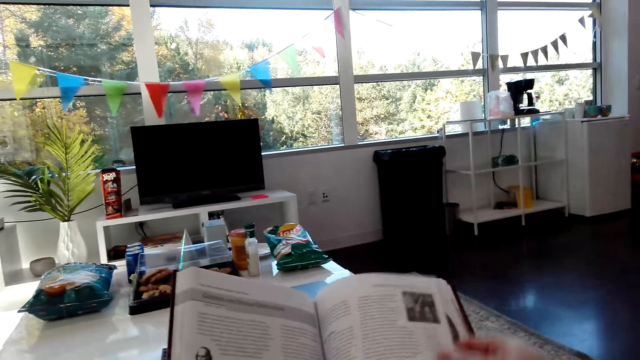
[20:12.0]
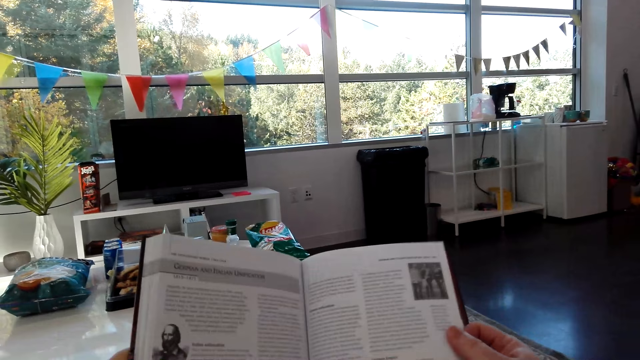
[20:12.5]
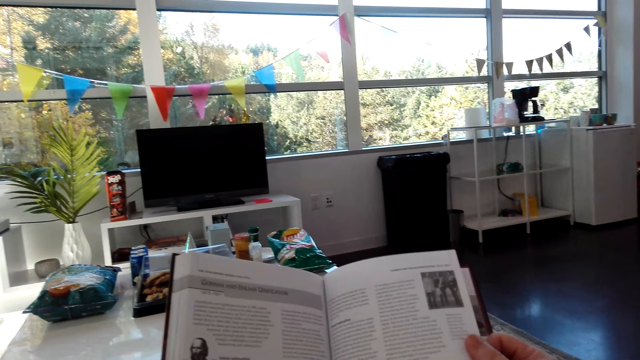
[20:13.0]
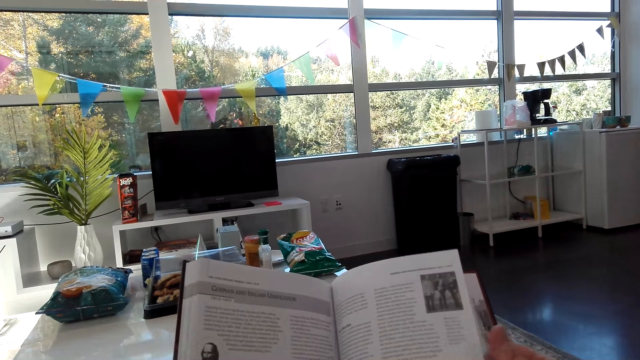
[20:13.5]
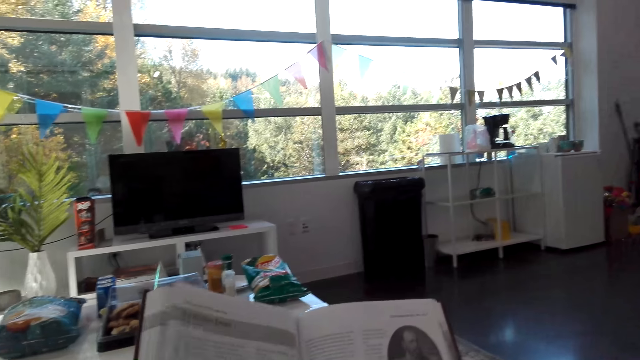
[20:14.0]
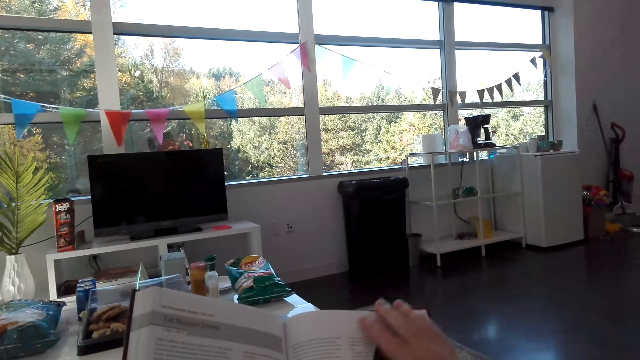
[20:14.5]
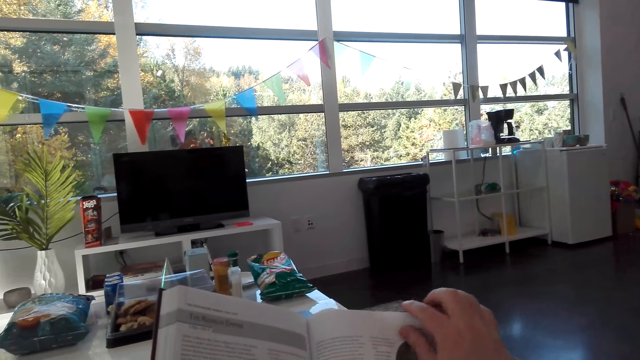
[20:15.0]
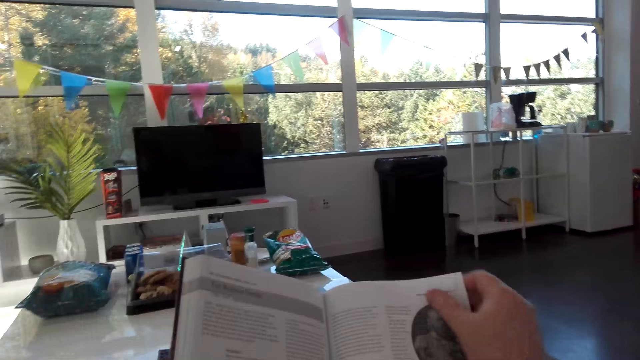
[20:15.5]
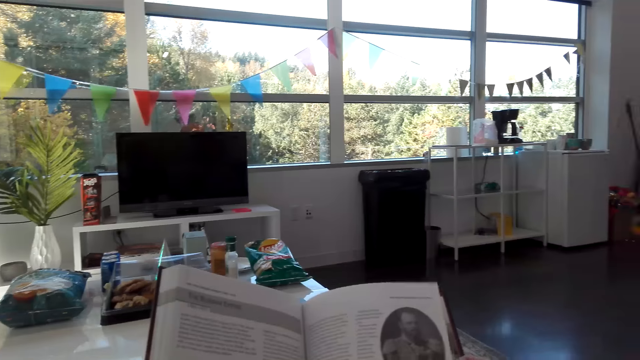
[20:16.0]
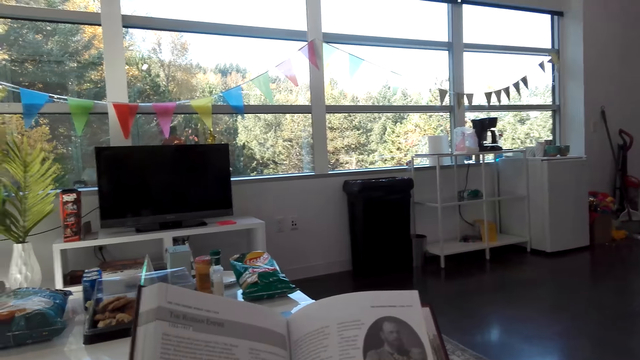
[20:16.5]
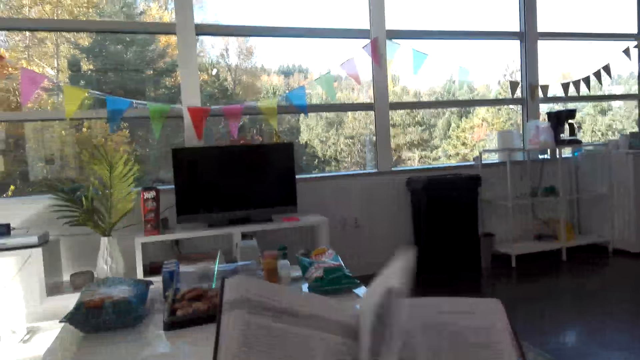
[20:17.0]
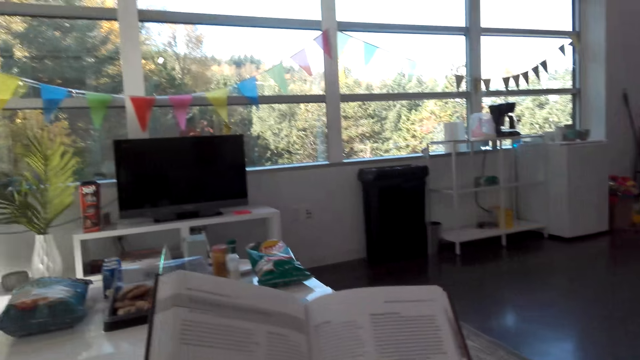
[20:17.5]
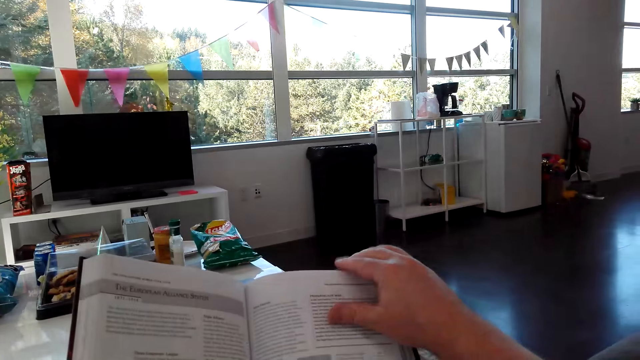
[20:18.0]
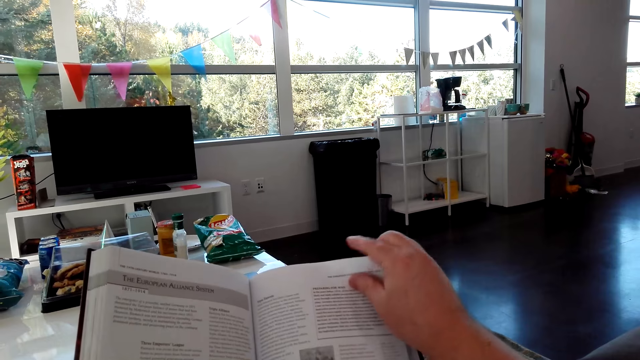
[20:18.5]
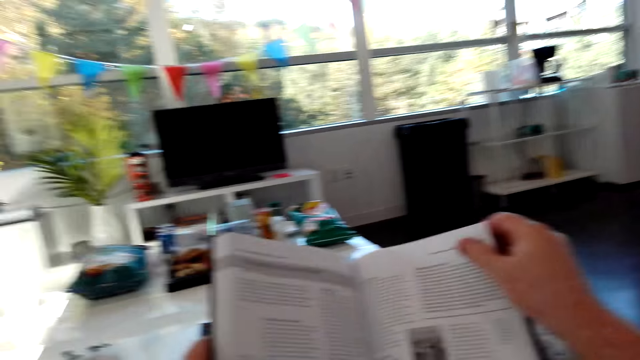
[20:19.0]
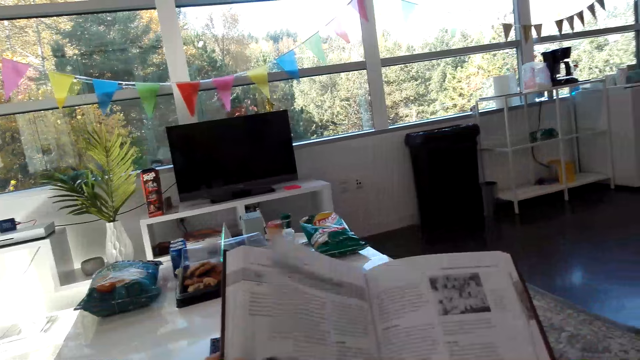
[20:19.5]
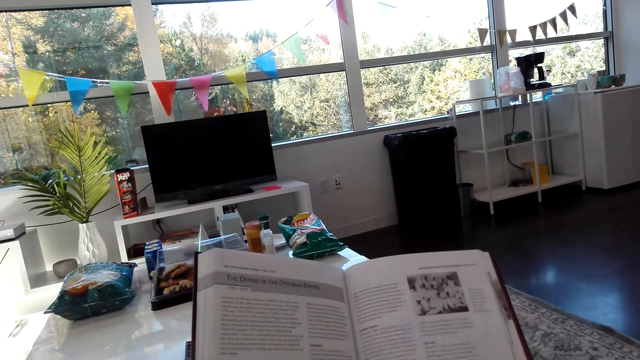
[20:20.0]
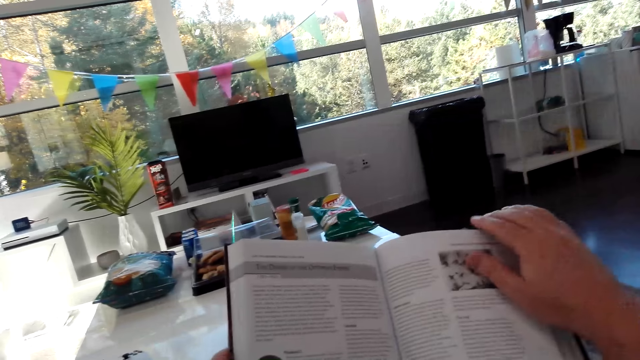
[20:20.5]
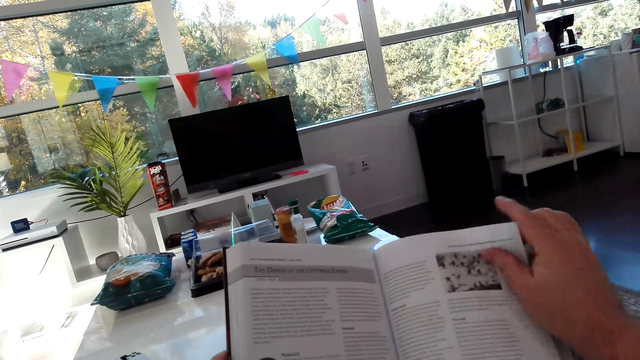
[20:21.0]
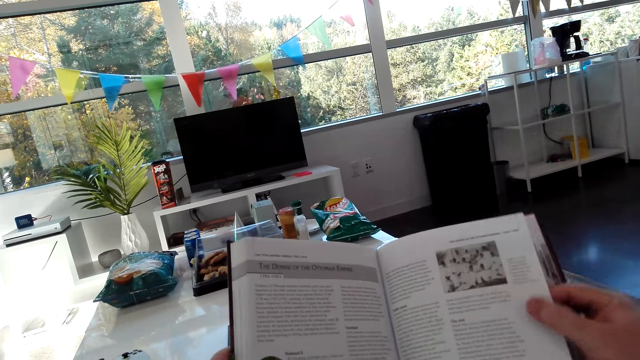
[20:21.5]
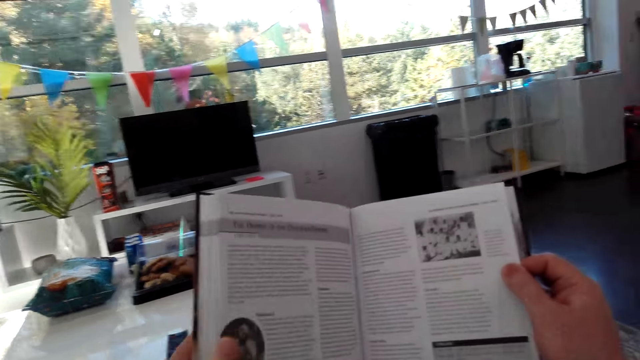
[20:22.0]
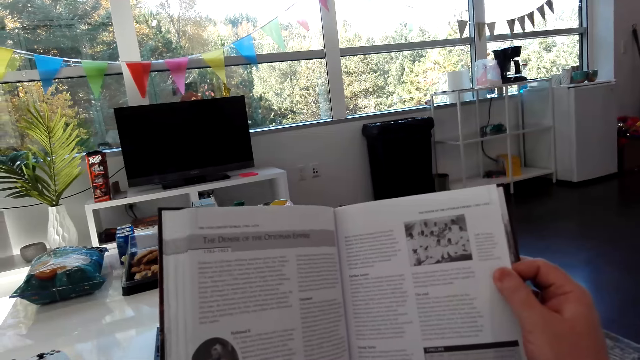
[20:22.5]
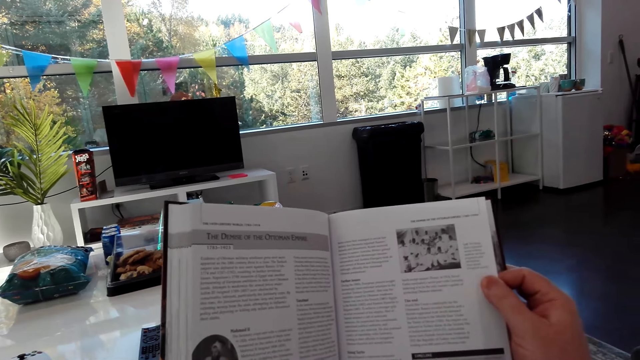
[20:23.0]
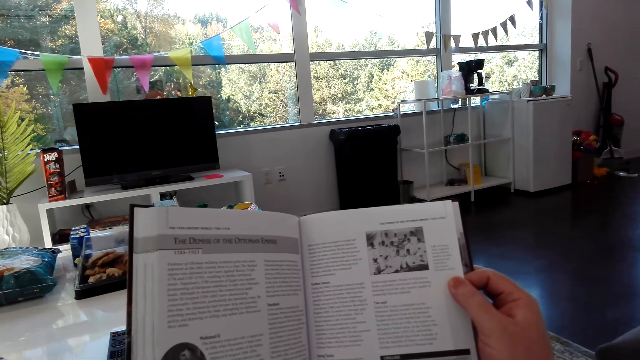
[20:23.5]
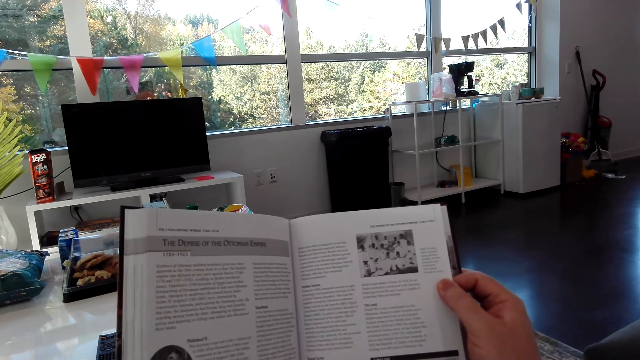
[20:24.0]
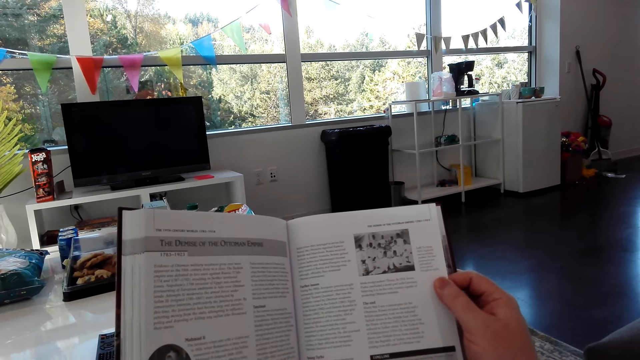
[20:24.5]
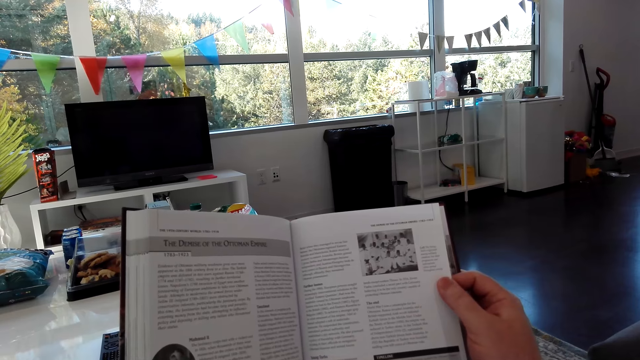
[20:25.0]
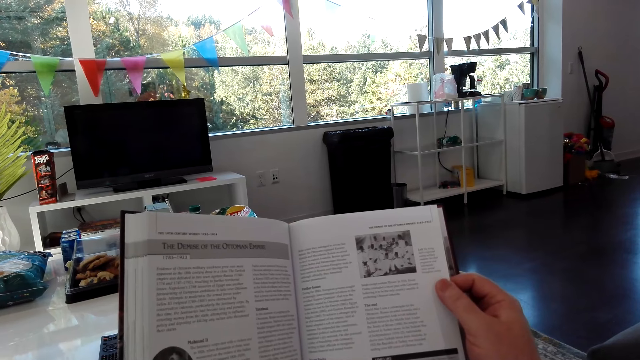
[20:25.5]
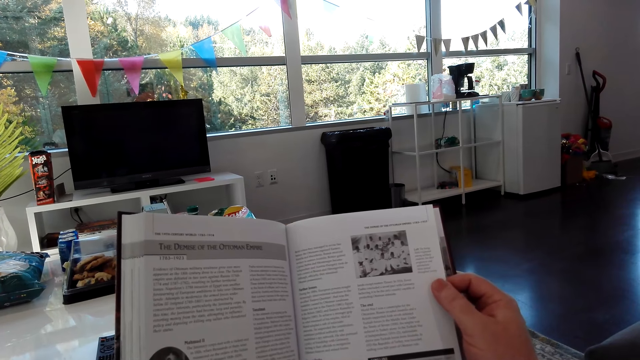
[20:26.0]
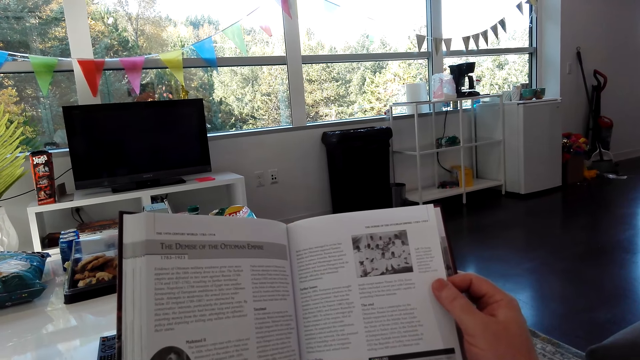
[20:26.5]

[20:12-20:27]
The camera wearer opens the next page of the book. They converse with a man. They hold the piece of the book. They turn the book pages. They open the next page of the book. They hold the piece of the book. They read the book.

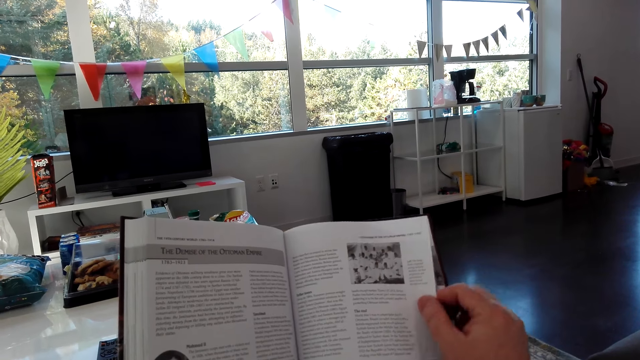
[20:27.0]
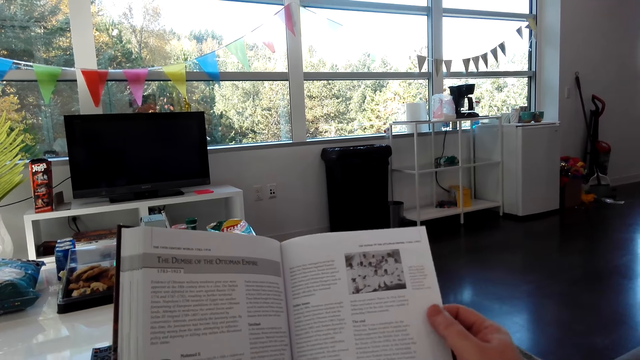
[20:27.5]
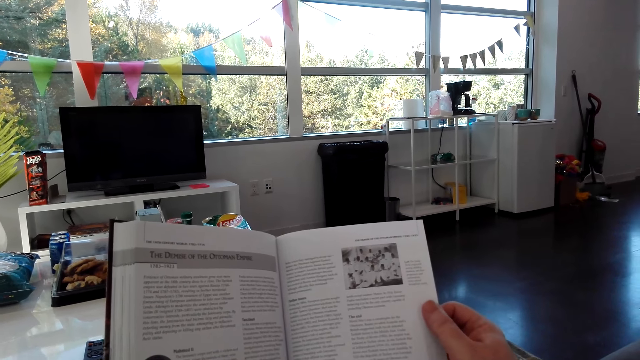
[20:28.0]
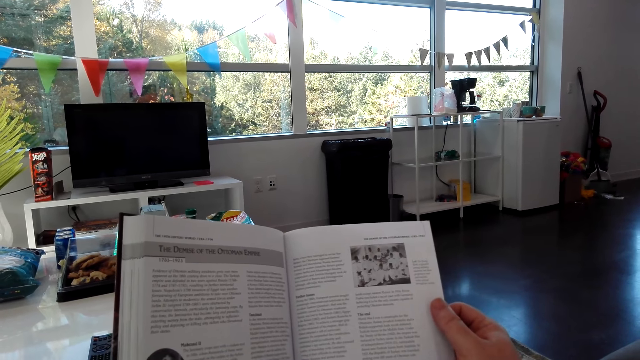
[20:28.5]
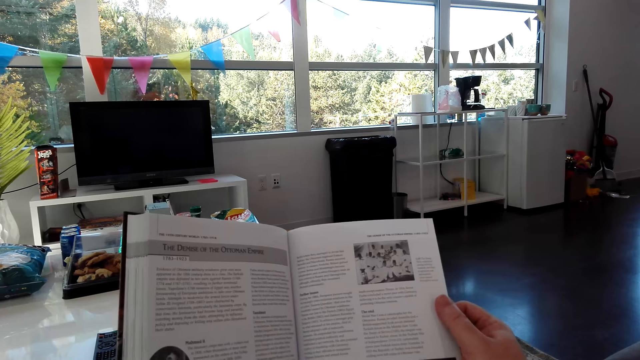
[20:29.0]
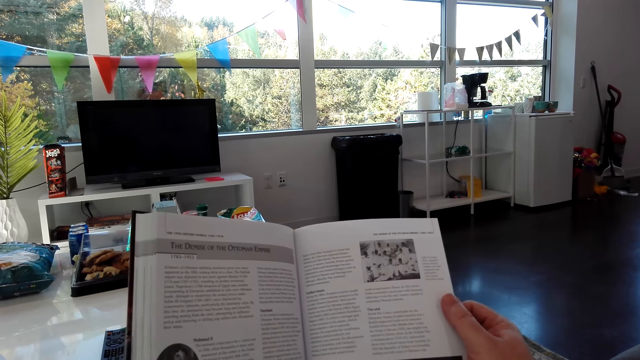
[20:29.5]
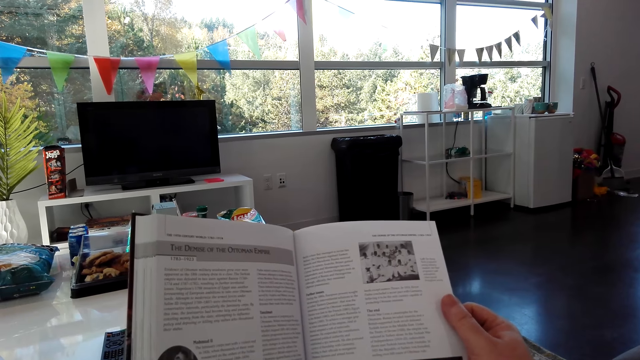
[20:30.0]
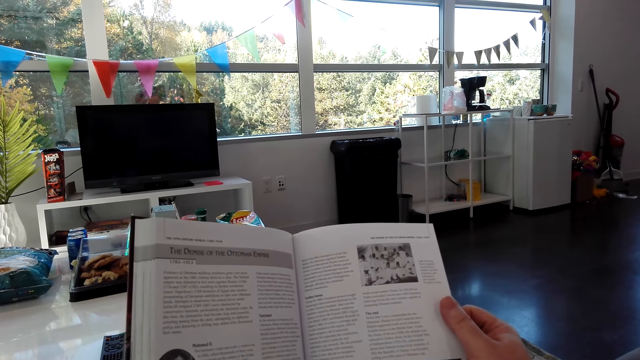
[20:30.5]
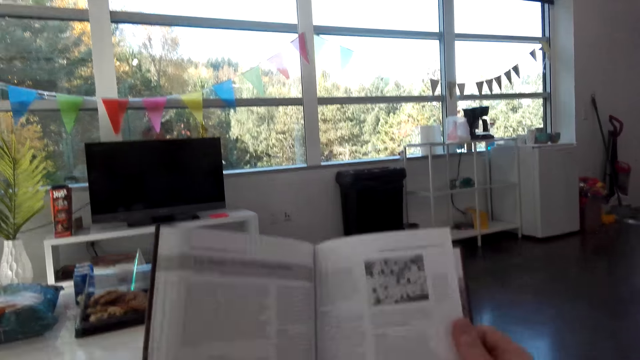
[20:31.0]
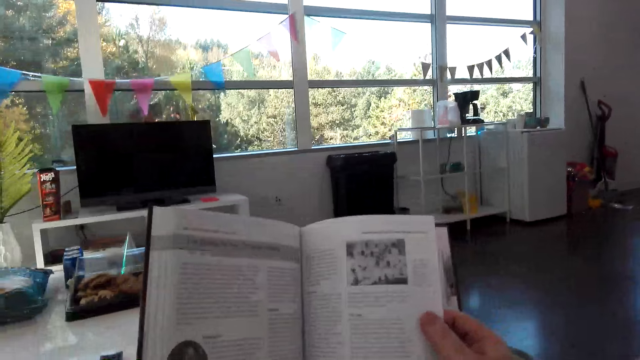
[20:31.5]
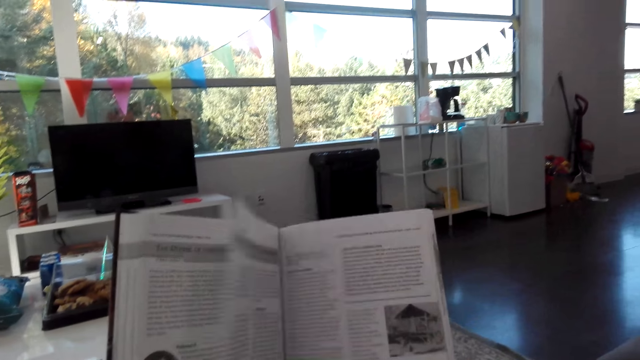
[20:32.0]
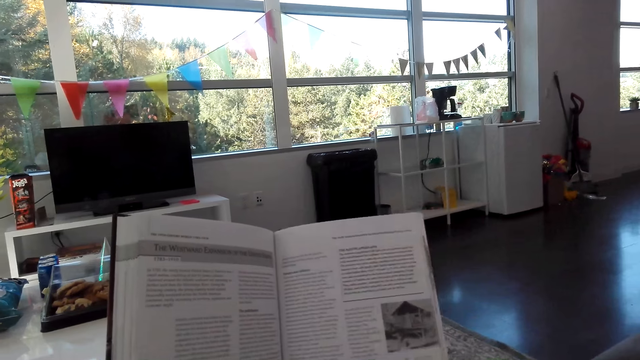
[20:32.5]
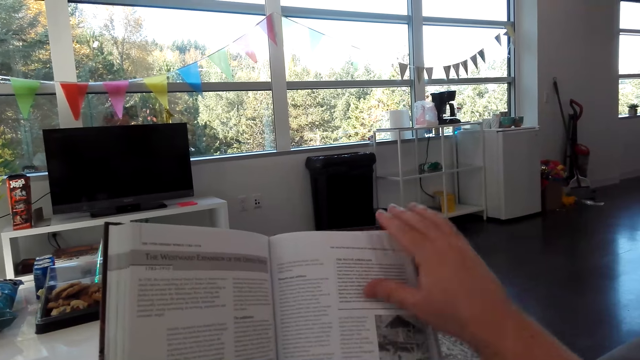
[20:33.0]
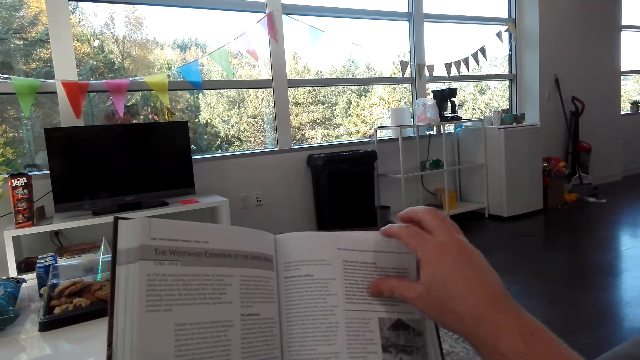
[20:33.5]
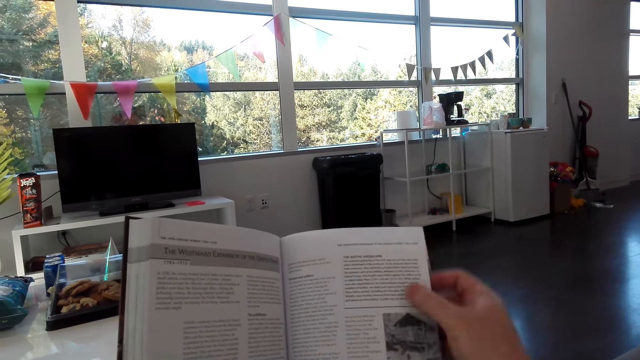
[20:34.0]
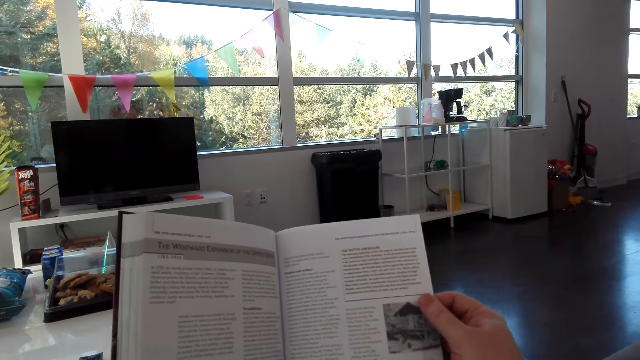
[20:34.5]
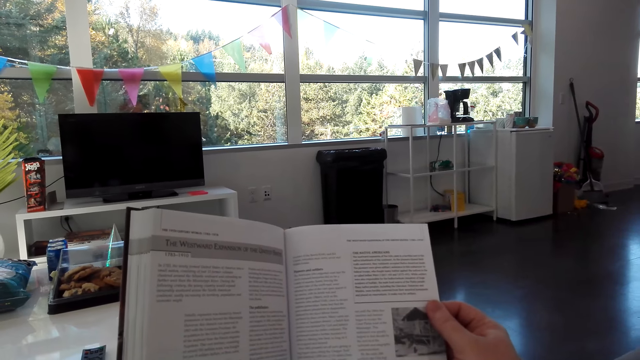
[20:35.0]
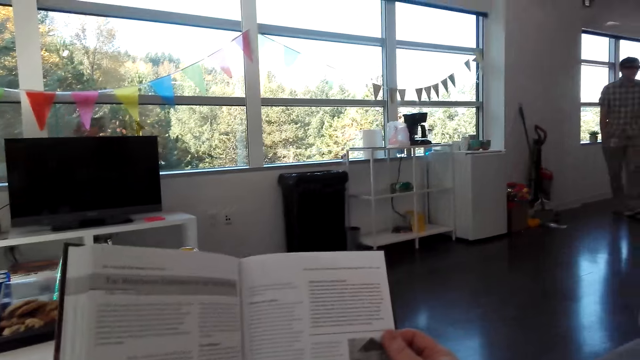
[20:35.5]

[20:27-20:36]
The camera wearer opens the next page of the book. They read the book.
